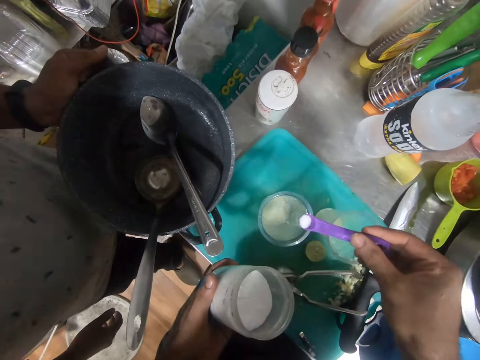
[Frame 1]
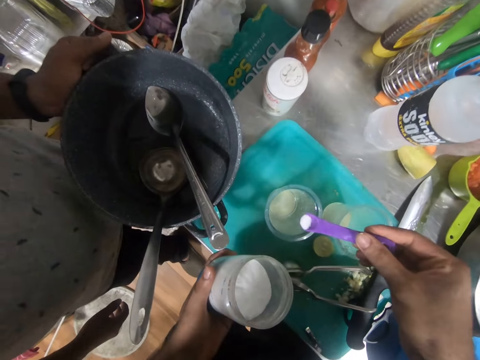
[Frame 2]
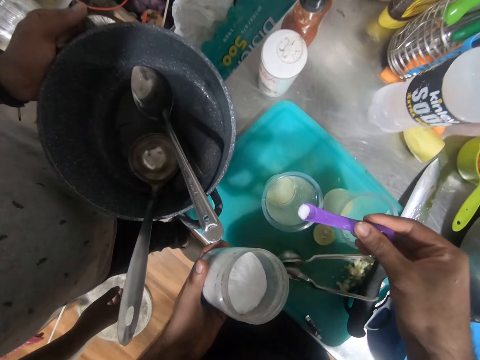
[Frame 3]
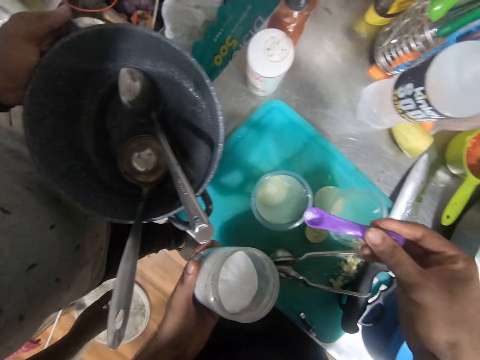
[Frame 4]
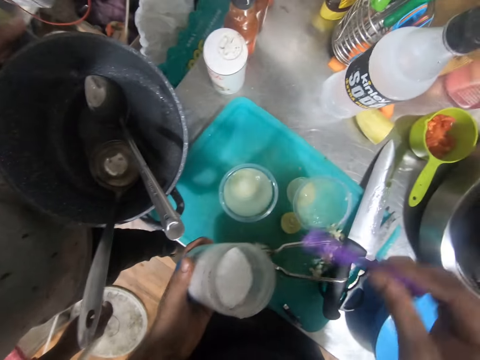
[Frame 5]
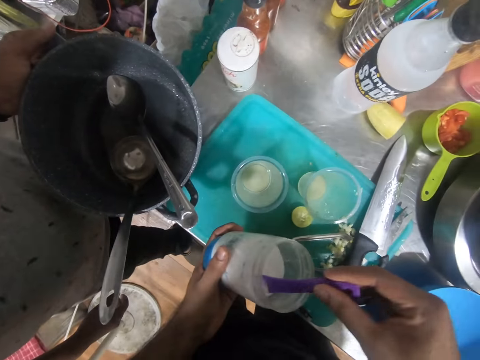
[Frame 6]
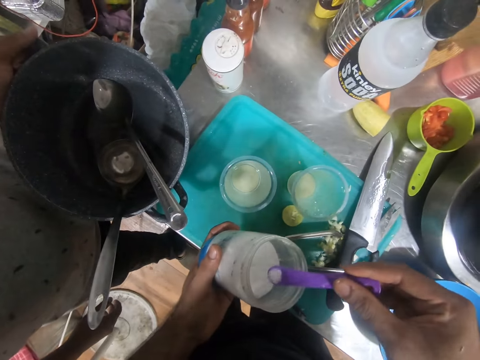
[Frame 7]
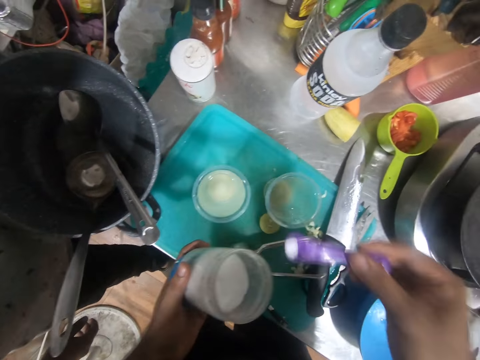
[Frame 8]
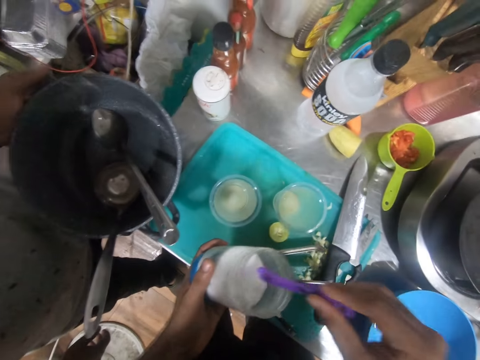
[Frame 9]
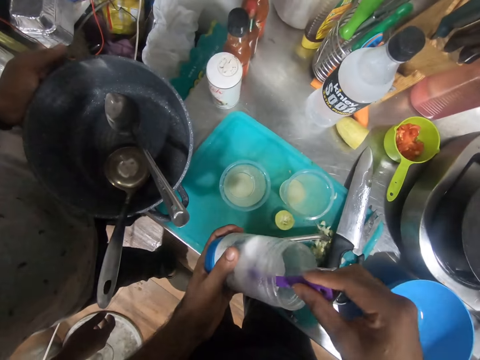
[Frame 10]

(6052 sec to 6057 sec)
The camera wearer puts something in the lemon. They put something in the lemon again. They scoop something. They put something in the lemon. They scoop something.
